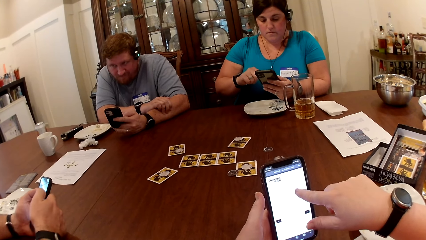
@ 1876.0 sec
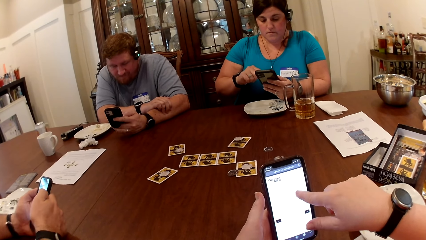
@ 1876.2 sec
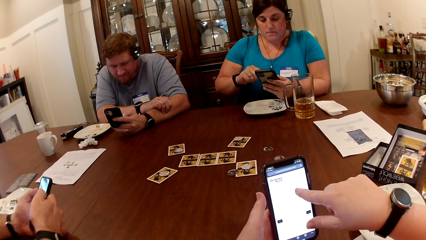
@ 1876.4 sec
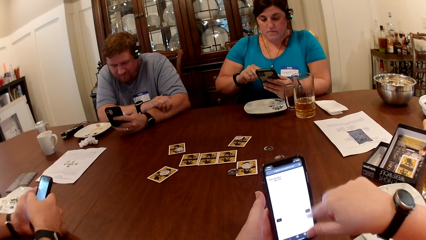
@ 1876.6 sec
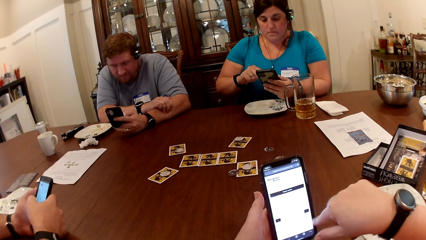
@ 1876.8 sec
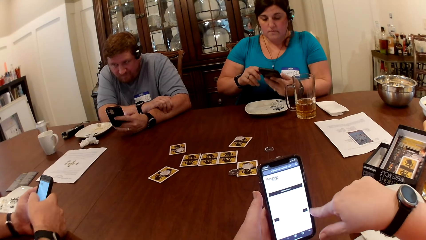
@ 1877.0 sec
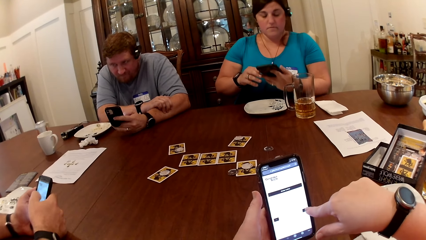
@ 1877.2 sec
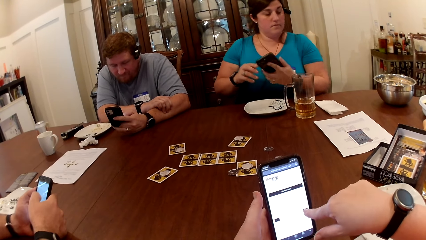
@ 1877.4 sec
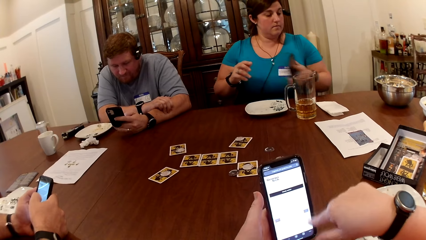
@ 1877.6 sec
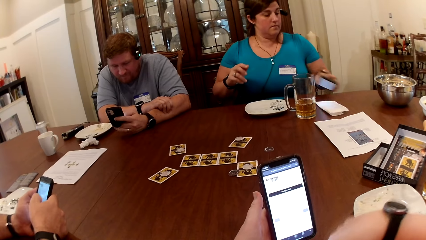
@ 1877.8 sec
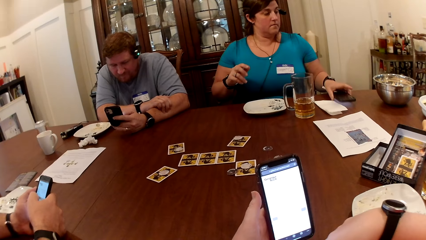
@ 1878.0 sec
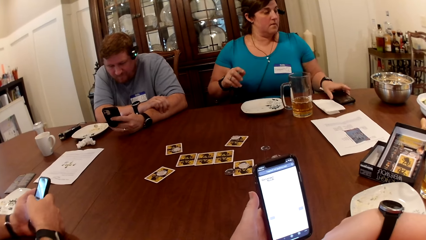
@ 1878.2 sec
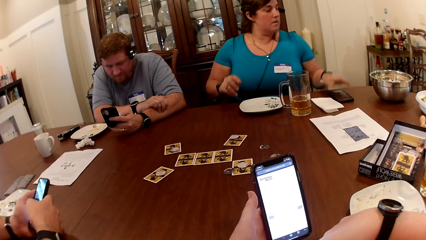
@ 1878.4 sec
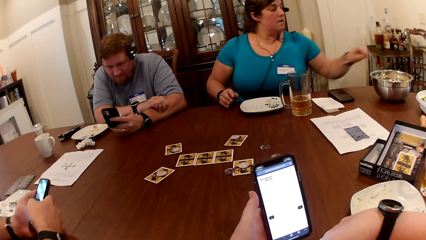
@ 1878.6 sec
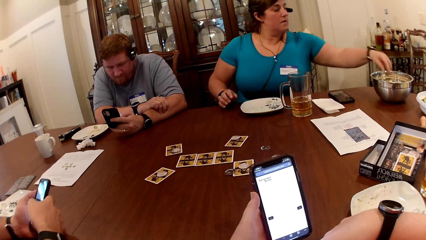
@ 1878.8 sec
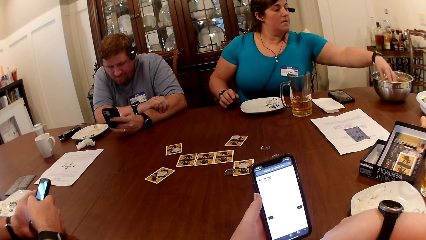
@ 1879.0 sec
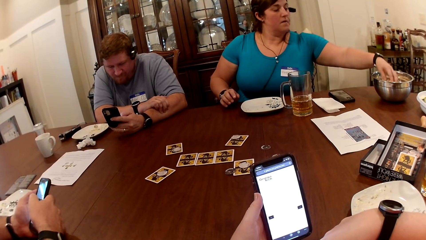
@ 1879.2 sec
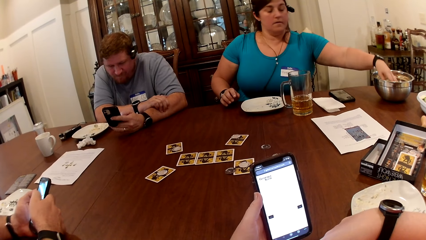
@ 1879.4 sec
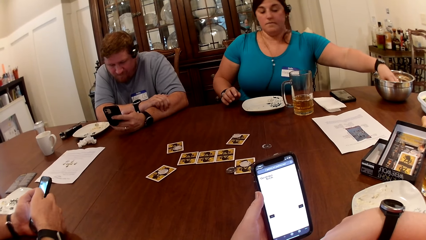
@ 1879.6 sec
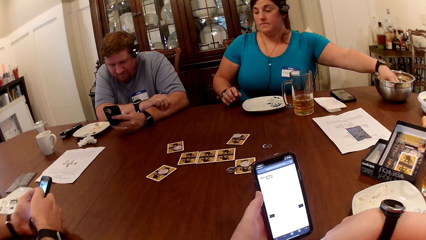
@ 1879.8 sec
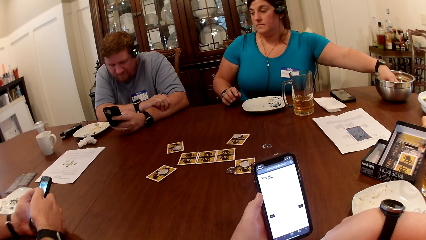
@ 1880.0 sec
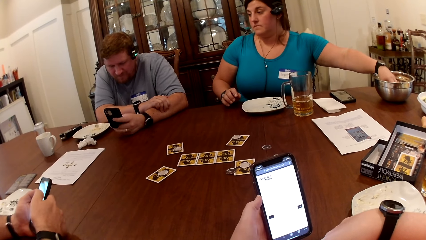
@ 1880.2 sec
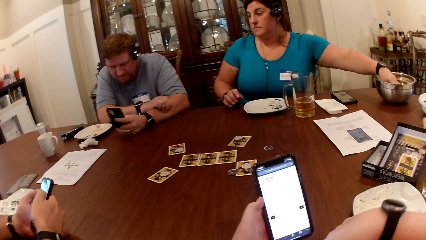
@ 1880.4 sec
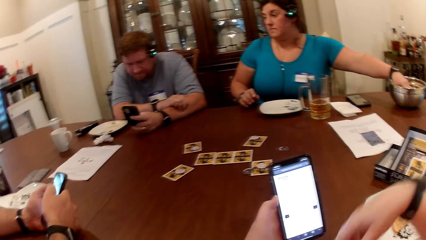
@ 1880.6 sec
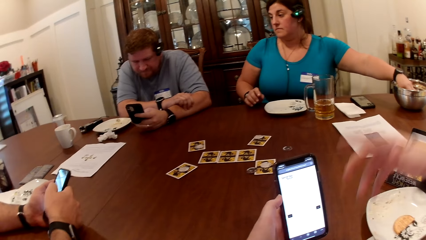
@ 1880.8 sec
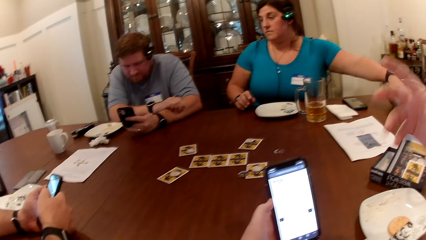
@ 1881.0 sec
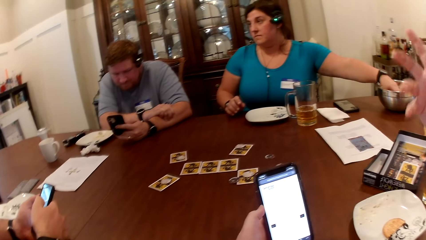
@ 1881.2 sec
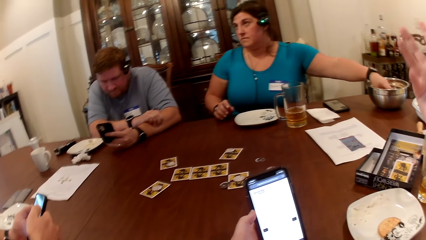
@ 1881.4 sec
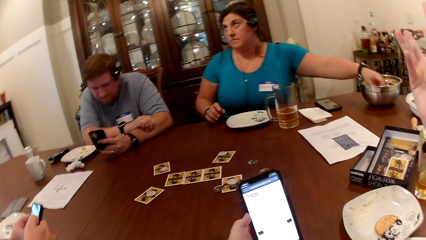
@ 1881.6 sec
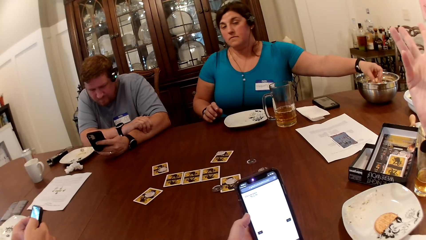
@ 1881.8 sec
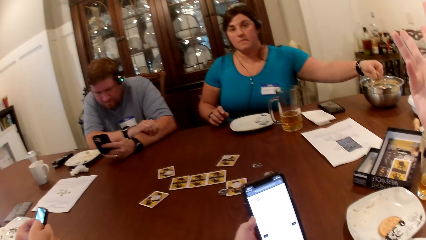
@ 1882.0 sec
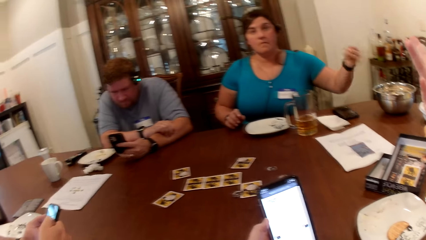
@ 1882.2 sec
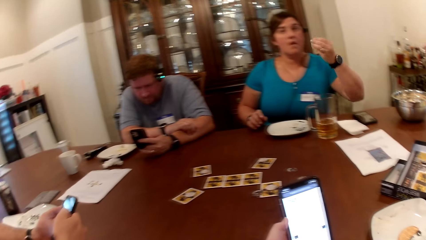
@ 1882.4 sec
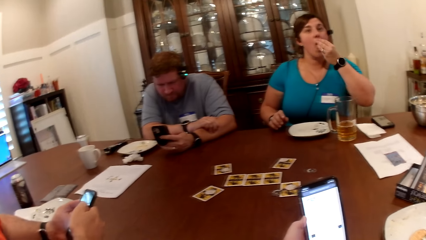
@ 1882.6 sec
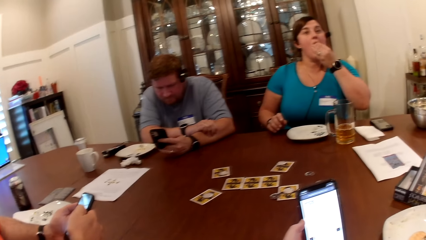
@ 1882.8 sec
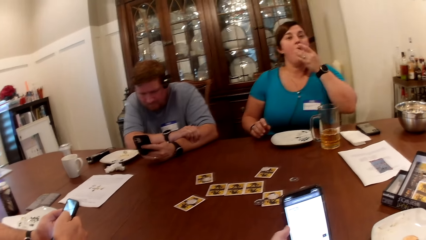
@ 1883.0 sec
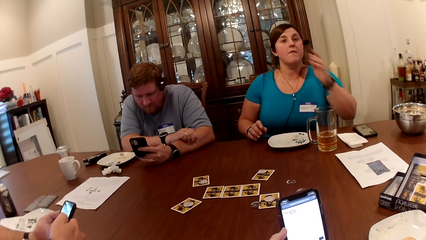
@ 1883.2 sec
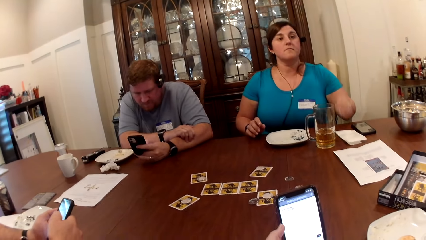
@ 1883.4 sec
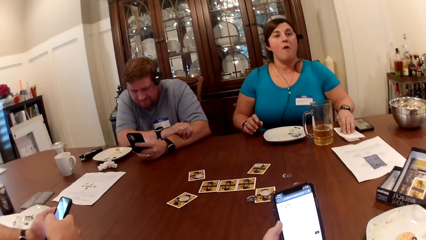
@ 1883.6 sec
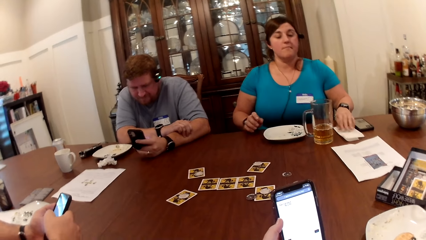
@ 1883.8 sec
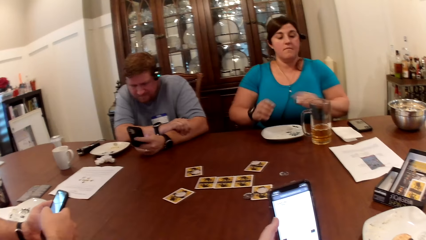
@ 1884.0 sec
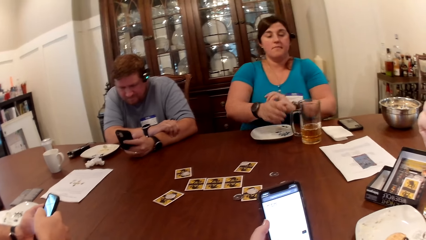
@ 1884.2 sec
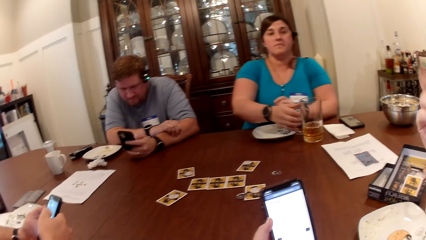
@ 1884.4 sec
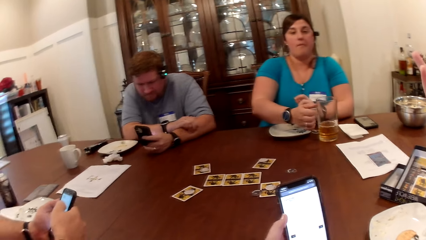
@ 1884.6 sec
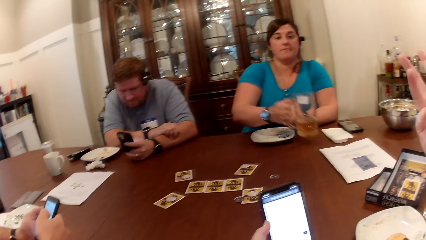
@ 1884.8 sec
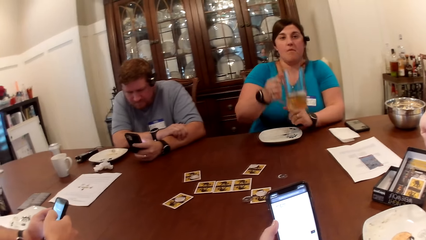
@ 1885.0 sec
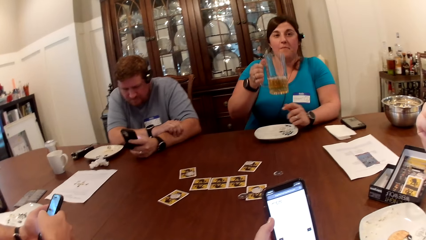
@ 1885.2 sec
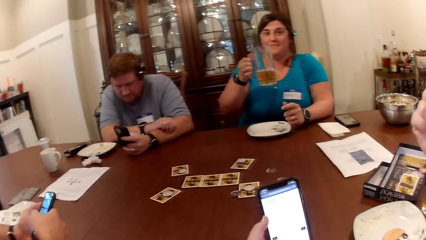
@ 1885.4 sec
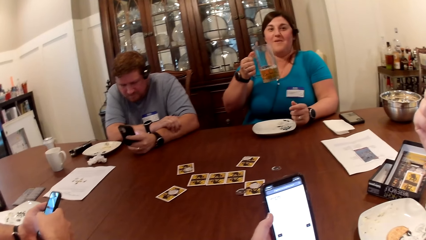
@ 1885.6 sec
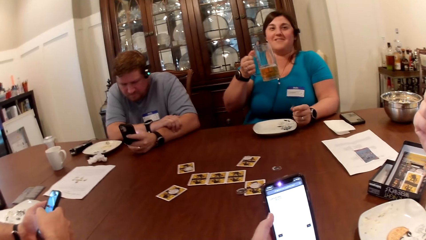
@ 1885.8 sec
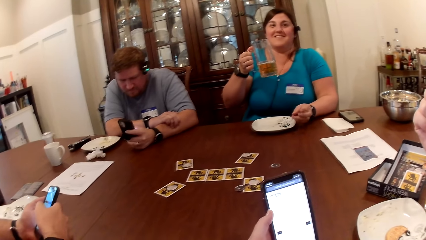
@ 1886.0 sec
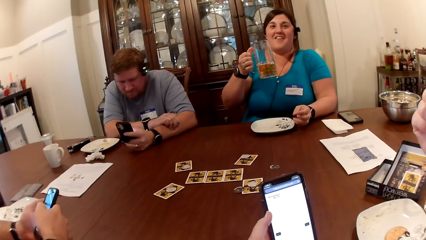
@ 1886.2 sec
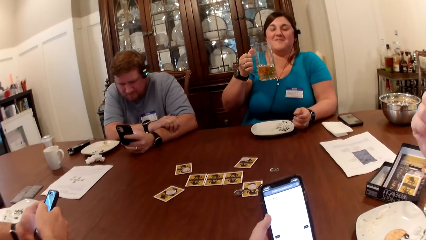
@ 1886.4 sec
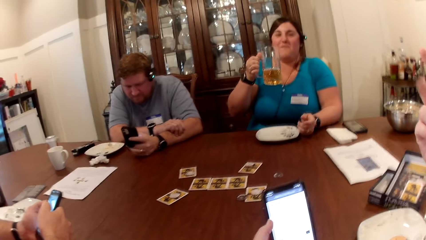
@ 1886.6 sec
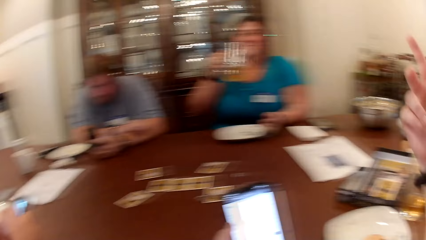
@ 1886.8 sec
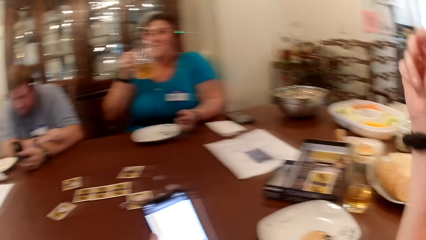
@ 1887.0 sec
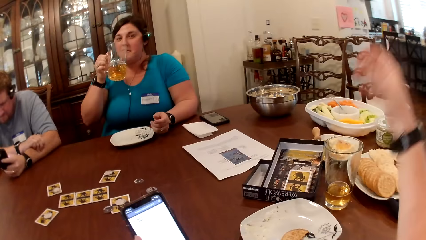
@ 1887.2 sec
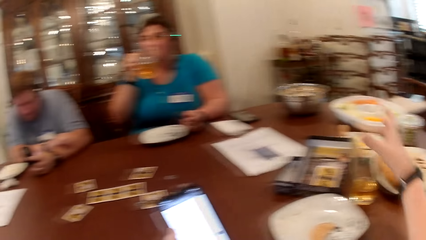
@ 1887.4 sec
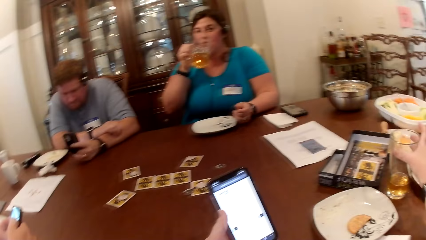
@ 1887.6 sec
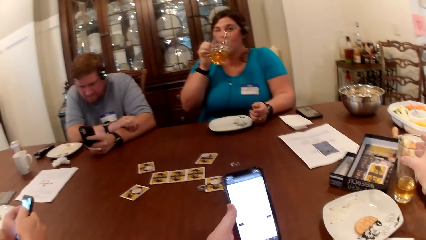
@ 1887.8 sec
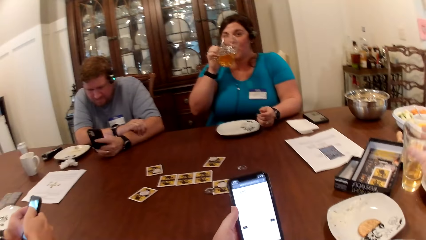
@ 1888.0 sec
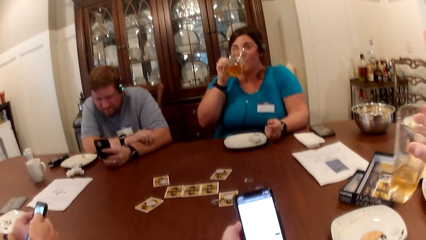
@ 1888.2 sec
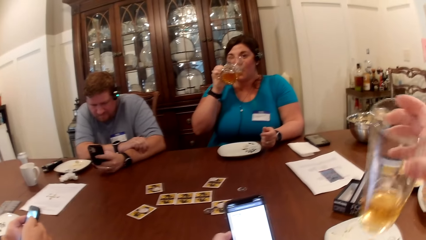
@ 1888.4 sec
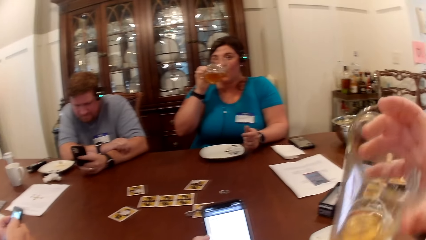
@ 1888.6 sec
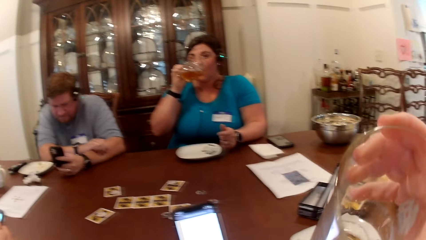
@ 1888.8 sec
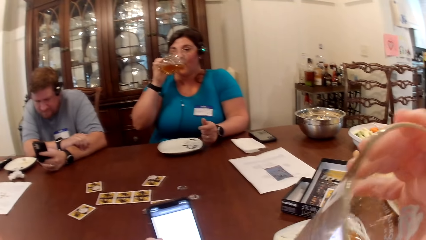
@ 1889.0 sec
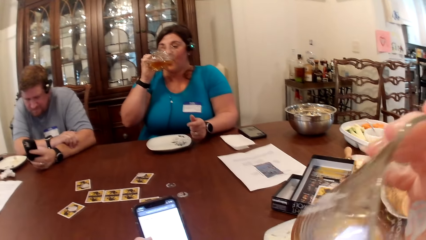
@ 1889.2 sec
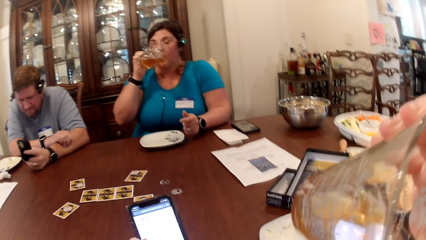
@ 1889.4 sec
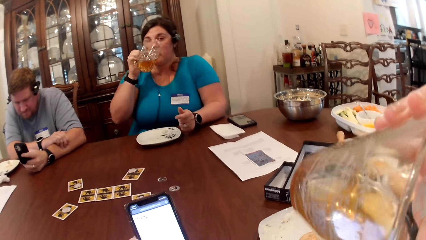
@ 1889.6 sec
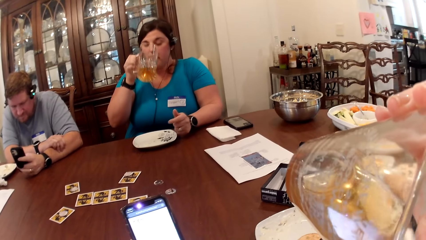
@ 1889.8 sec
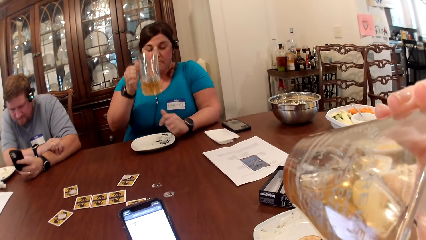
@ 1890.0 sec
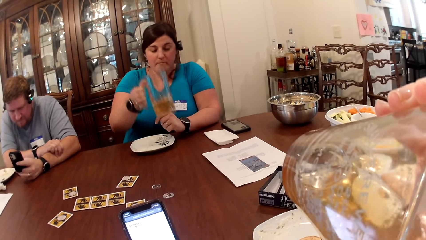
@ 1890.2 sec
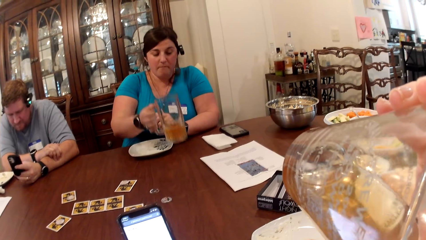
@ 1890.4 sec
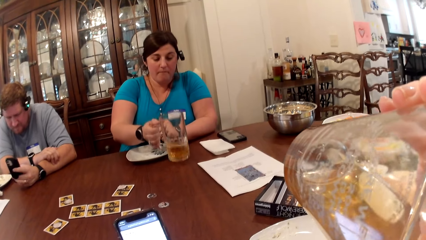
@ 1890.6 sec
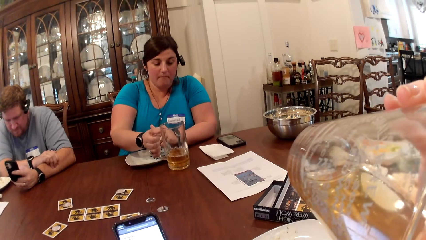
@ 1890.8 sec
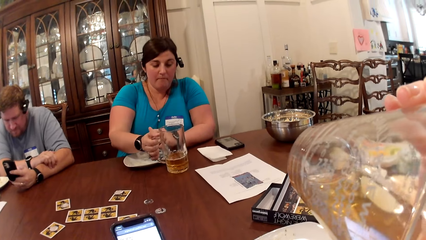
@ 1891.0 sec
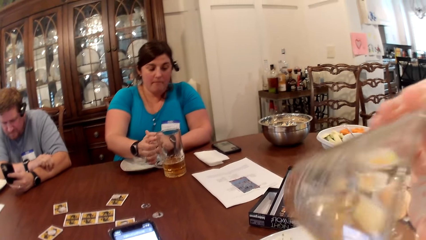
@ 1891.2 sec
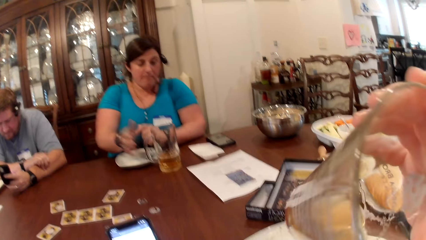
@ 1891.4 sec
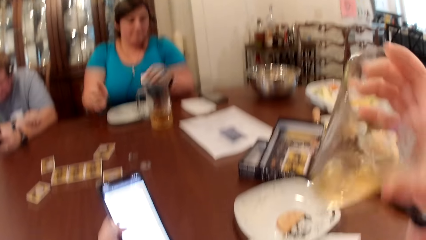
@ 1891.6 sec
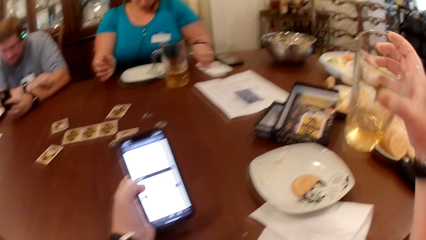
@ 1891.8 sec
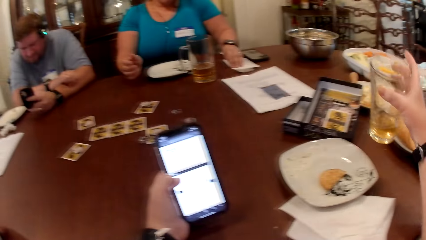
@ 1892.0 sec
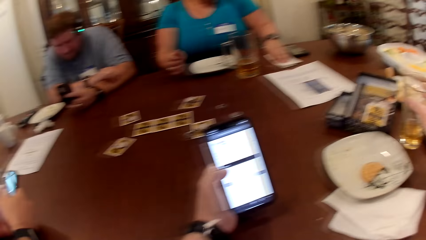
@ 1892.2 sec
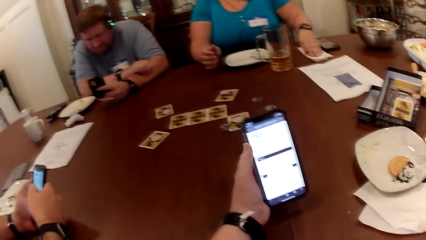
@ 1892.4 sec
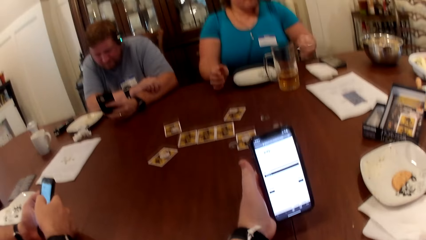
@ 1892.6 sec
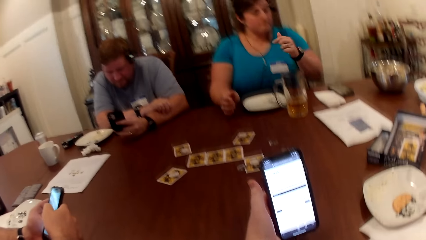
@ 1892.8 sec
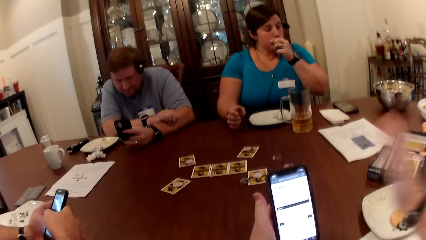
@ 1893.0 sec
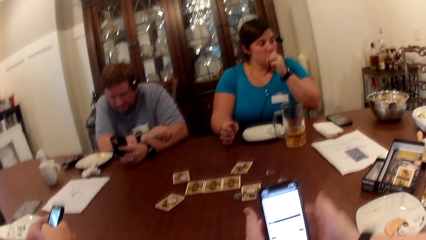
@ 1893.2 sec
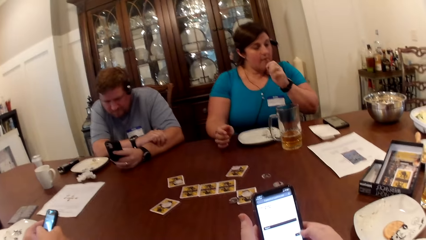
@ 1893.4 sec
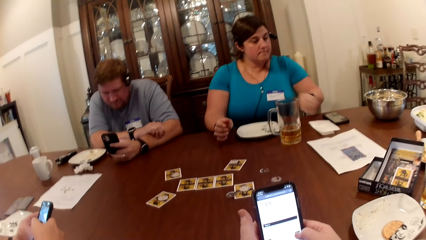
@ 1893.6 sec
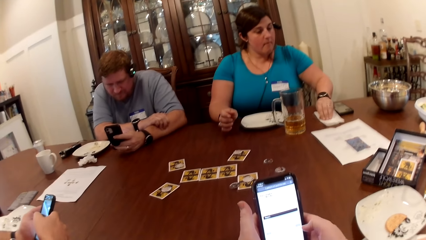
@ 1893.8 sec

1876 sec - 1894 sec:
The woman drops the phone on the table with her left hand. The woman picks some popcorn in the bowl on the table with her left hand. The woman eats the popcorn in her left hand. The camera wearer dialogues with the woman. The woman cleans her left hand on the serviette. The woman picks up a glass of juice on the table with her right hand. The camera wearer dialogues with the woman. The woman drinks the glass of juice in her right hand. The camera wearer picks up the glass of juice on the table with her right hand. She drinks from the glass of juice with her right hand. The woman drops the glass of juice on the table with her right hand. The woman cleans her left hand on the serviette. The camera wearer drops the glass of juice on the table with her right hand. She operates the phone in her left hand with her right hand.
